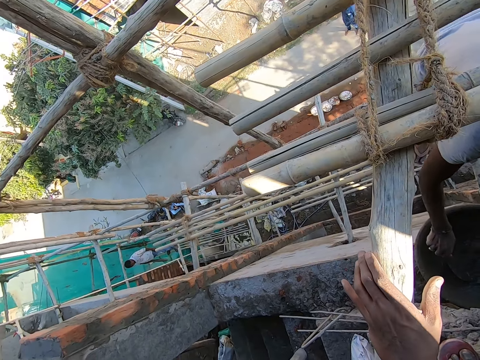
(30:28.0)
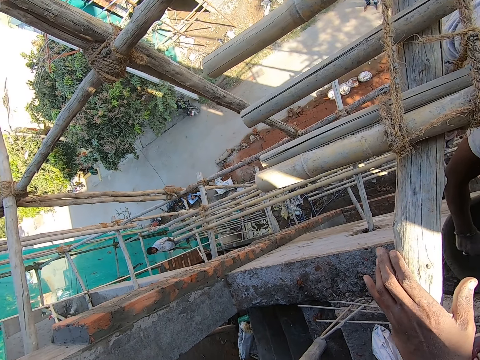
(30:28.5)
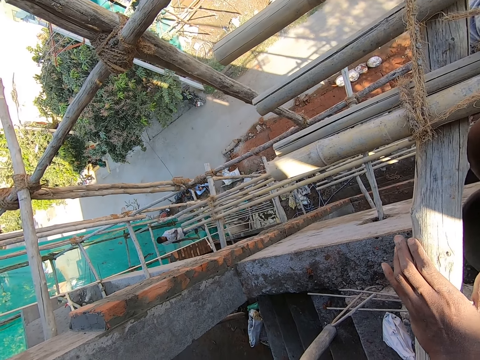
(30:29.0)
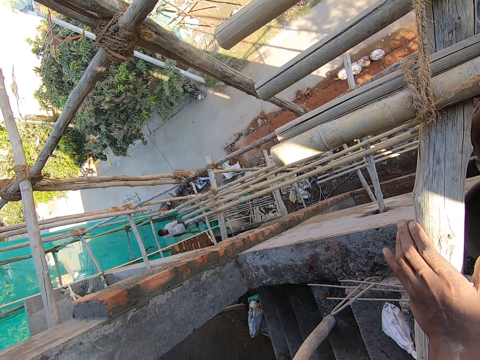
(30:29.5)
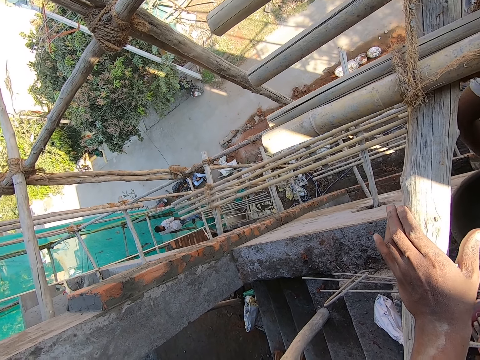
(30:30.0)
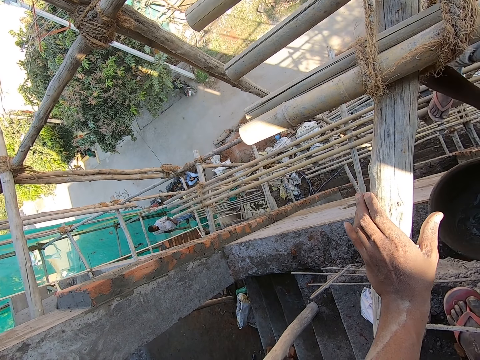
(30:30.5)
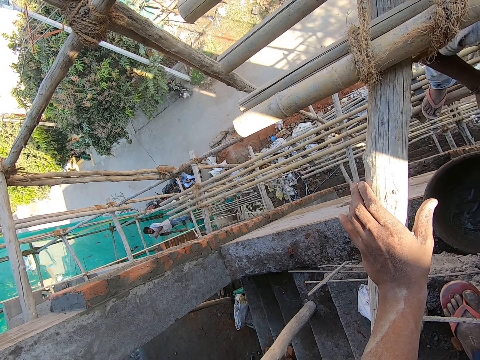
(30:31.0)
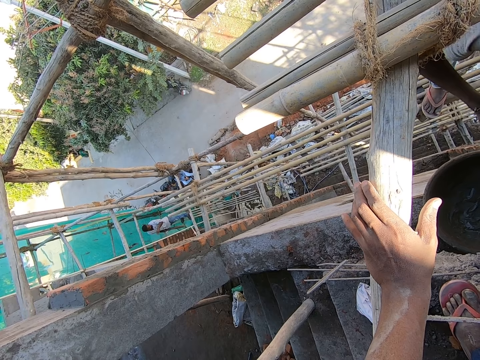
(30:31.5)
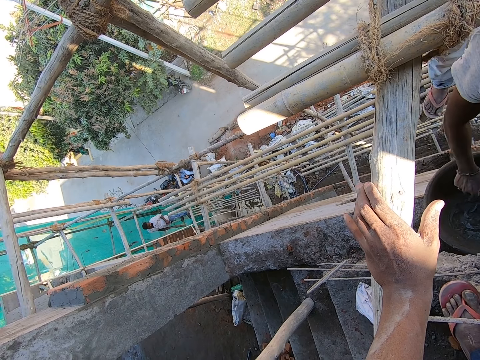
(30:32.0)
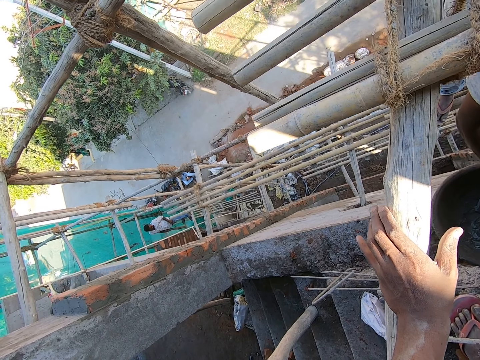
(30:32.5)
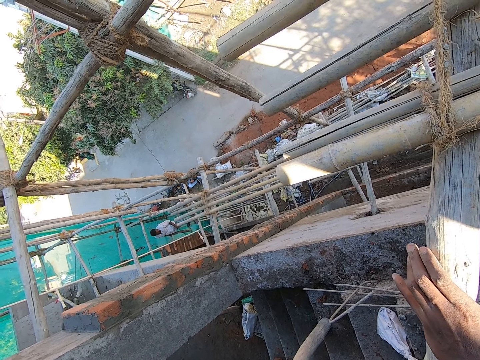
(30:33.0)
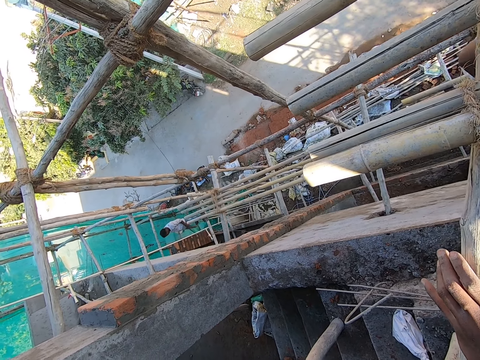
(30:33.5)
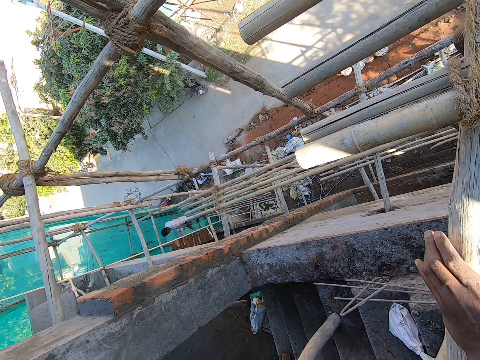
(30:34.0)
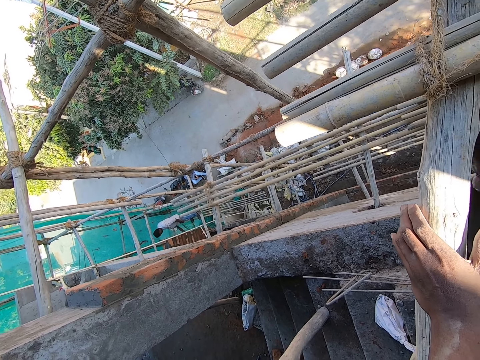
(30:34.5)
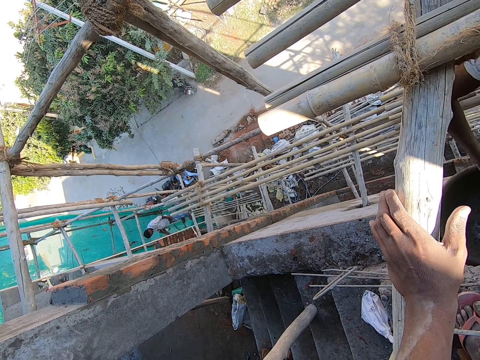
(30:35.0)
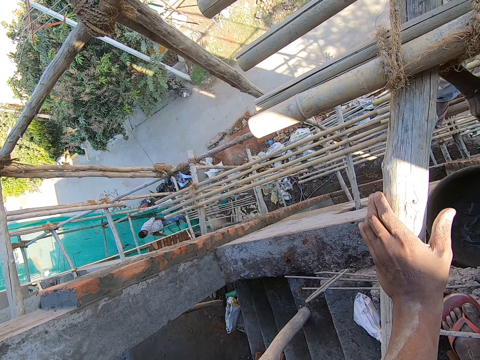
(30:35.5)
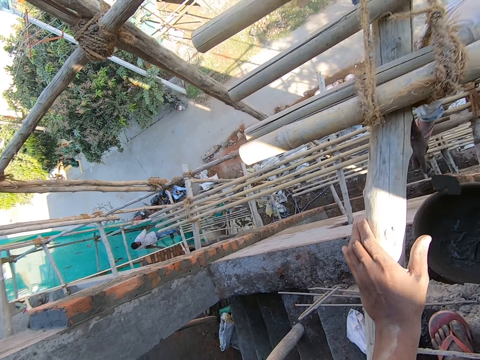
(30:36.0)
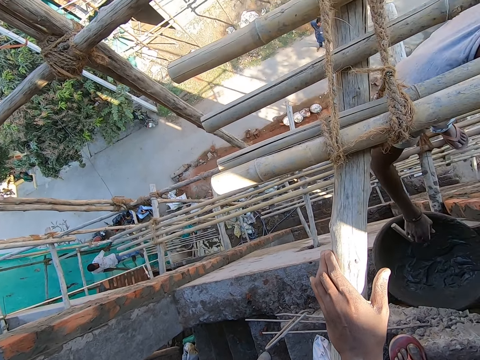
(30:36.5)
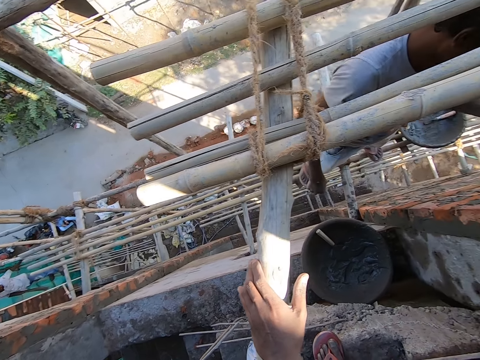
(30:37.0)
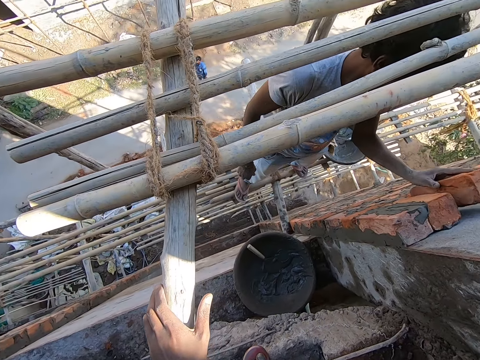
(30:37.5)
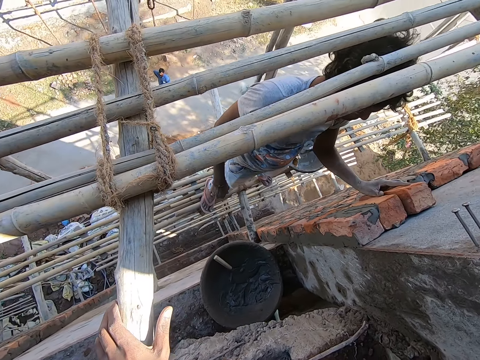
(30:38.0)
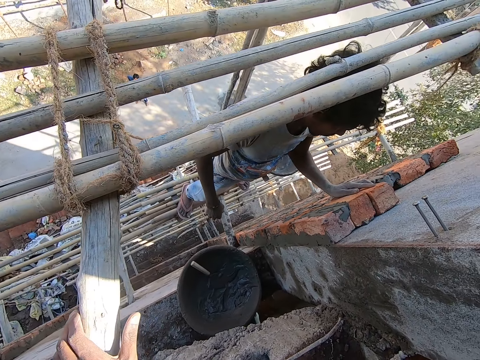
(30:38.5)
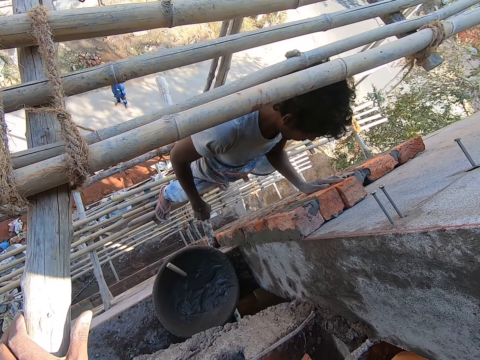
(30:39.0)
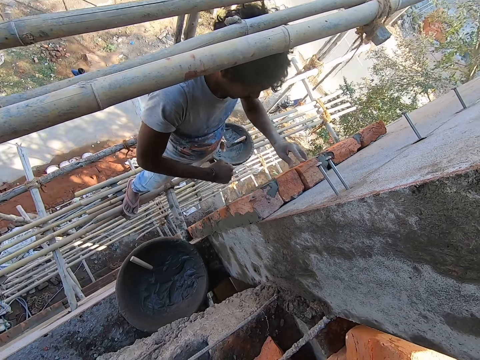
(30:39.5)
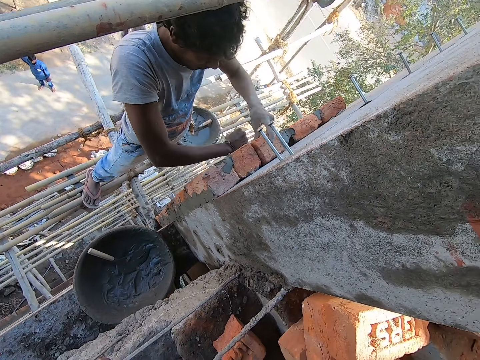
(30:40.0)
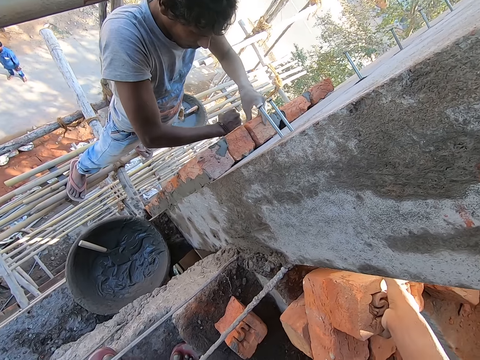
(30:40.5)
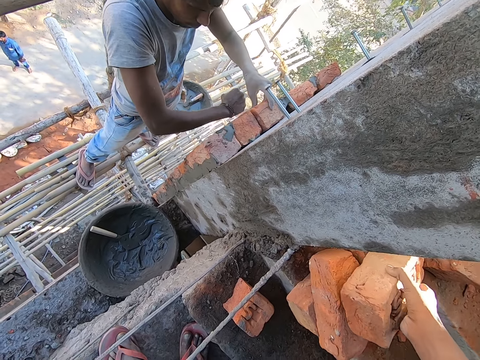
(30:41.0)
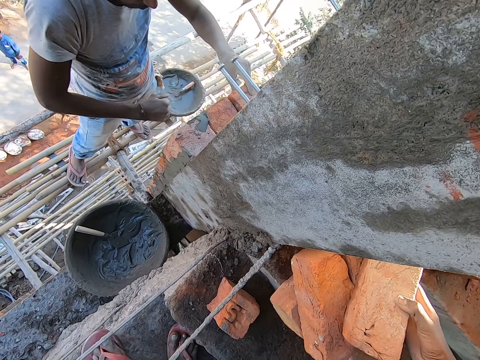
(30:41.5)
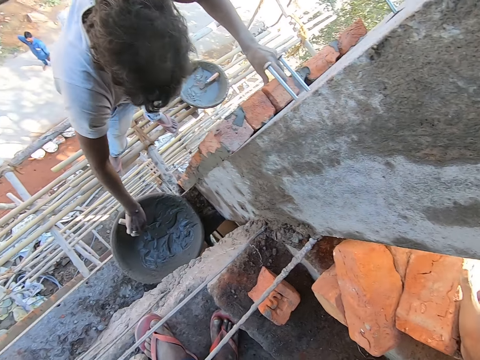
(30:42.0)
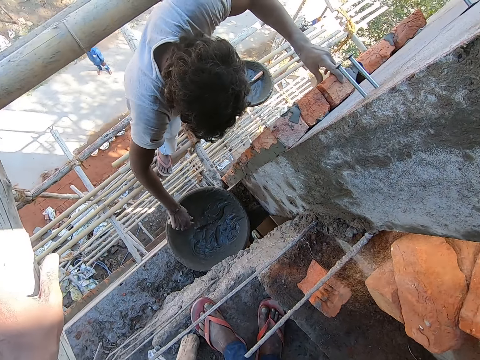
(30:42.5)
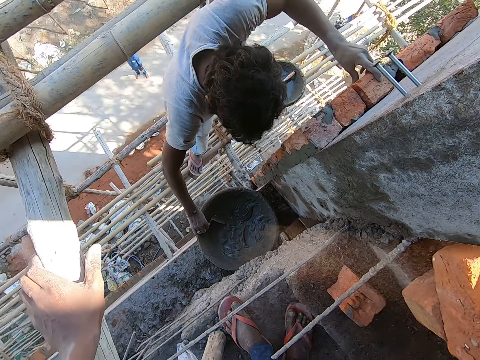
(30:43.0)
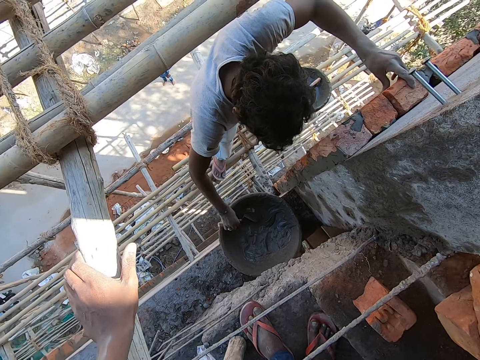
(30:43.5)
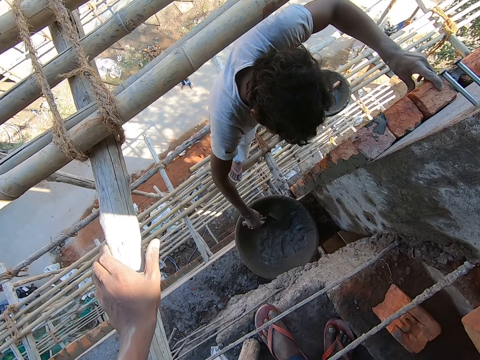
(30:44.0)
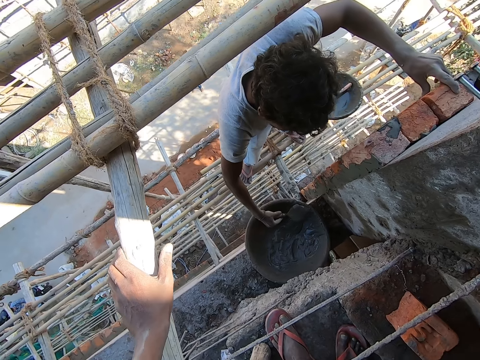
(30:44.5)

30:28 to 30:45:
The man pours the mortar on the brick with the hand trowel in his right hand. He takes mortar from the head pan with the hand trowel in his right hand. The camera wearer walks around the room. The man pours the mortar on the brick with the hand trowel in his right hand. He drops the hand trowel in the head pan with his right hand. He plasters the brick on the wall with his left hand. He puts the brick on the wall. He plasters the brick on the wall with both hands. The camera wearer picks up the brick from the bricks on the floor with his right hand. The man hits the brick. He picks the hand trowel from the head pan with his right hand. He takes mortar from the head pan with the hand trowel in his right hand.

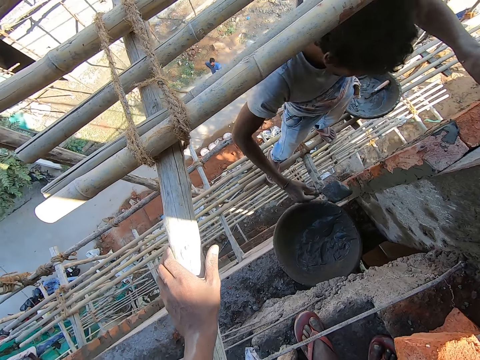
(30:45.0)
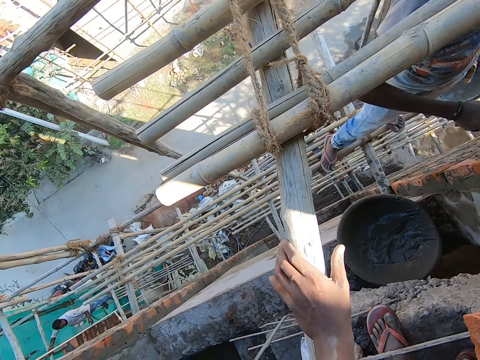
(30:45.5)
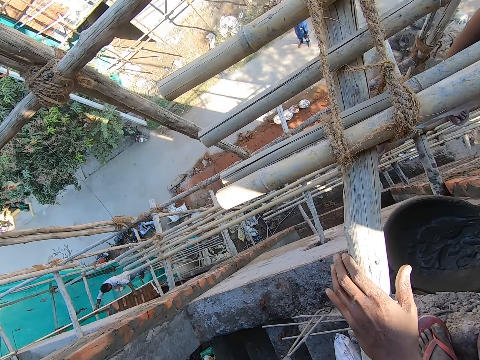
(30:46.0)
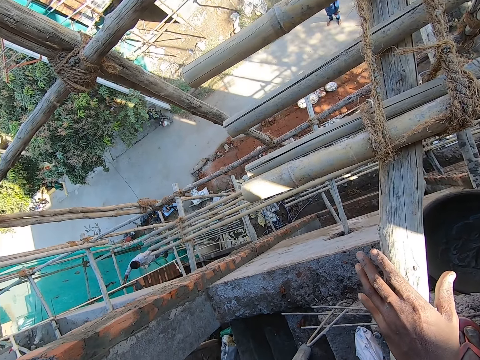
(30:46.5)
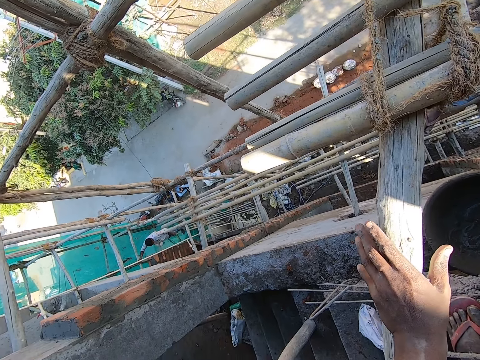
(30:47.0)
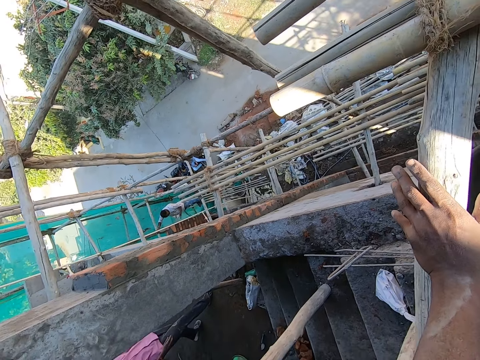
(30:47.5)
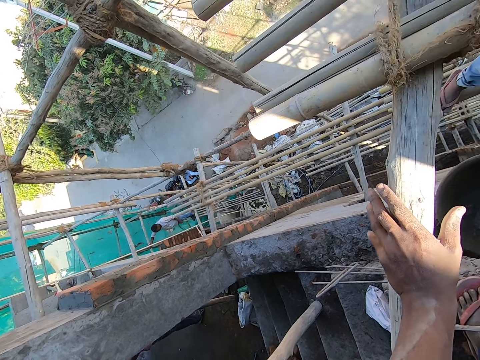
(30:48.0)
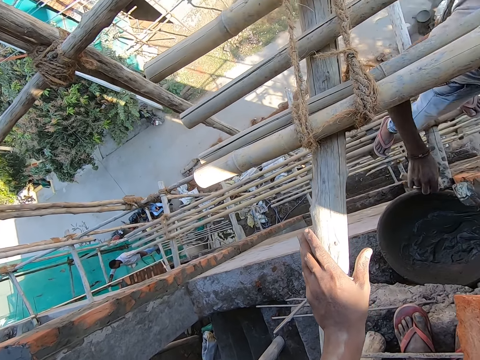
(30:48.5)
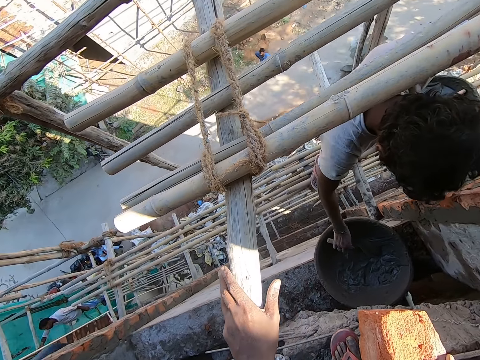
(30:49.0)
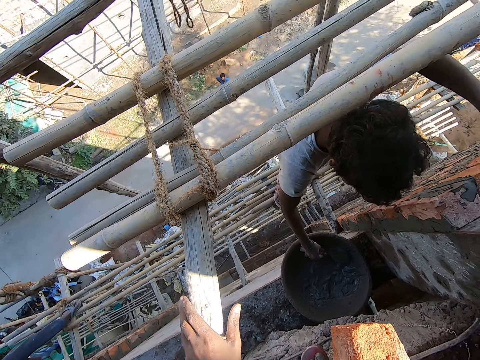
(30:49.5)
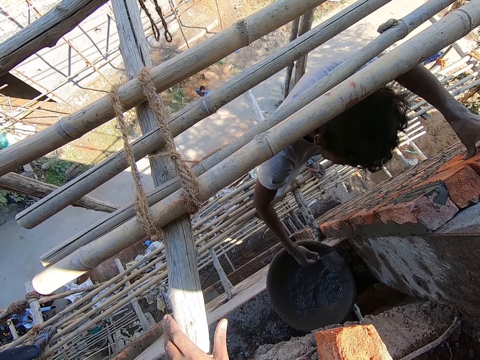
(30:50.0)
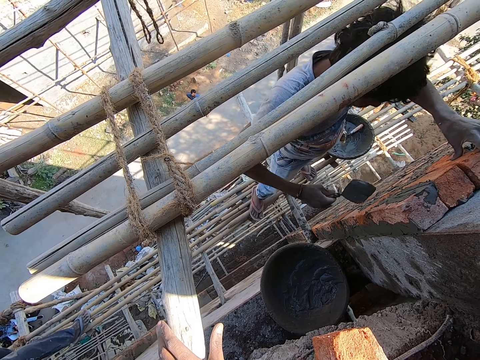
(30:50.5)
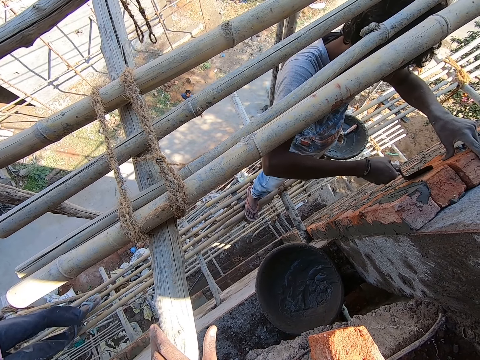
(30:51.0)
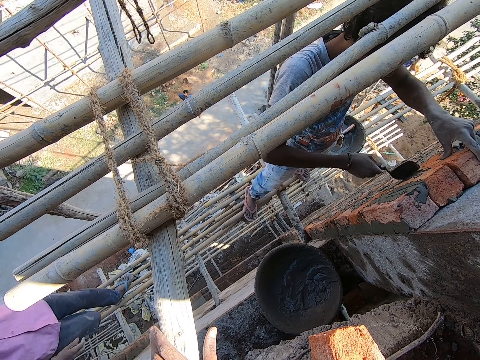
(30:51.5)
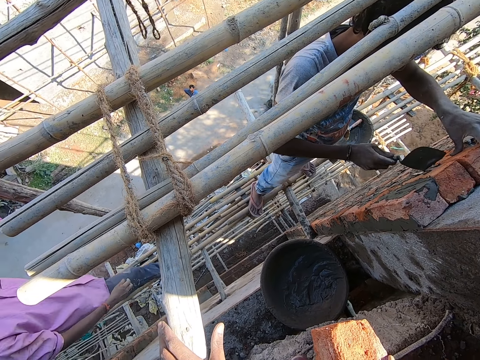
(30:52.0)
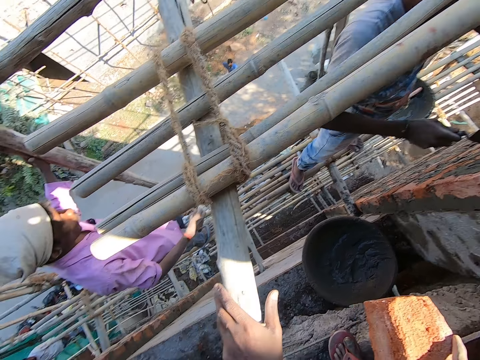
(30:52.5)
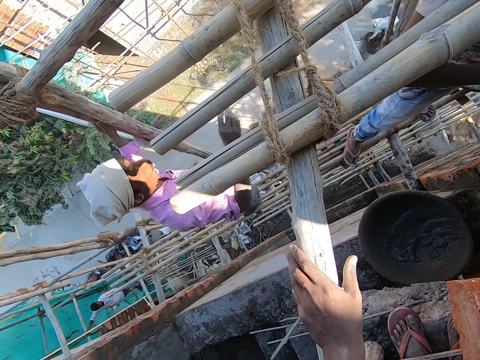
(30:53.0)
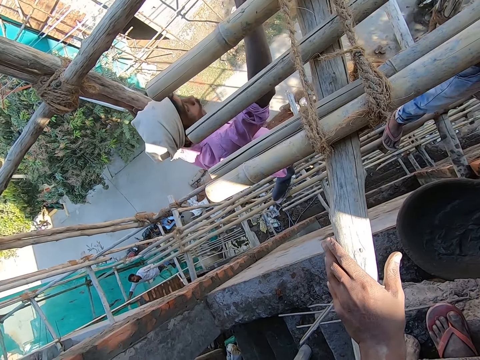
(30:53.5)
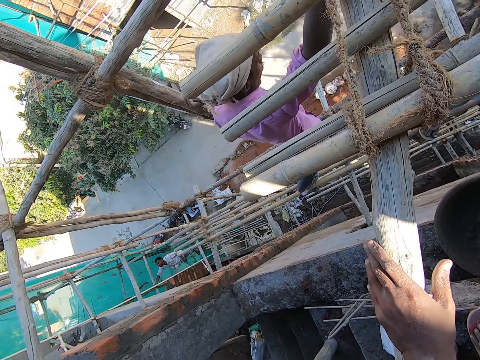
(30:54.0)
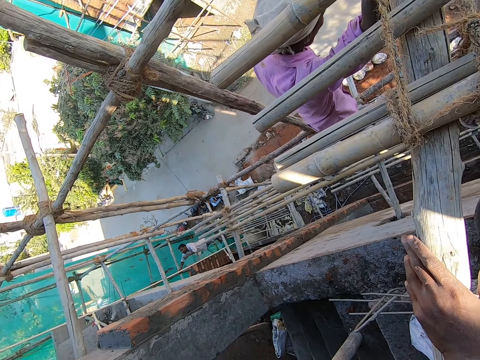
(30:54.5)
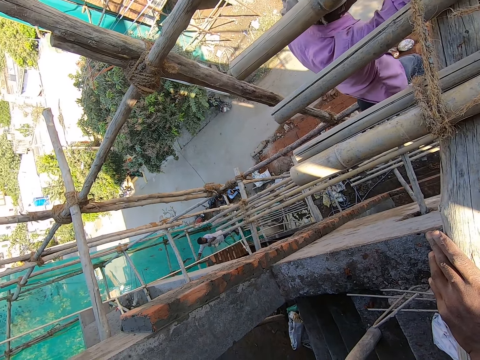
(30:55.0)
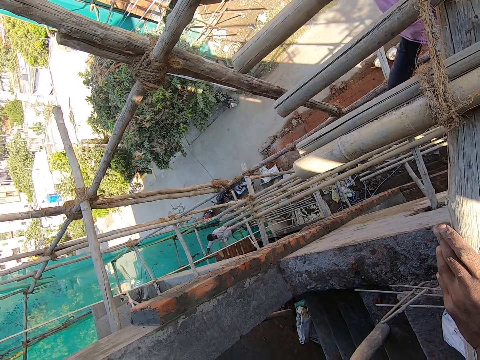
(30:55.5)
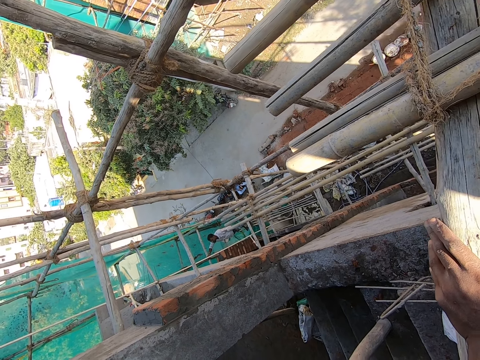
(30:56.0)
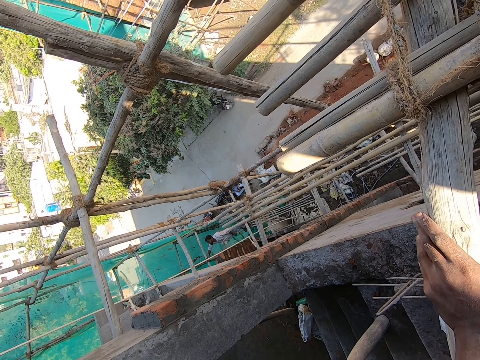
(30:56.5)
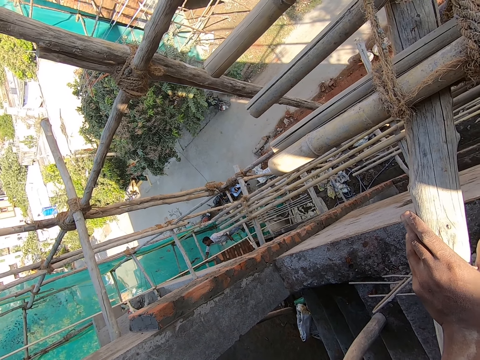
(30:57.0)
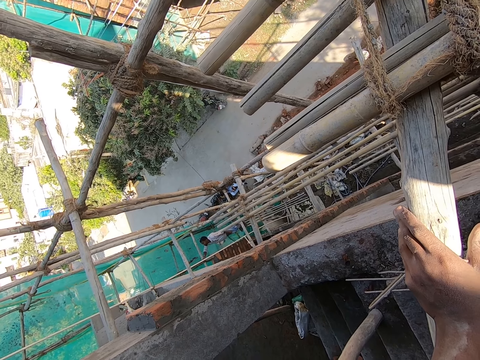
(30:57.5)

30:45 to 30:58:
The man plasters the mortar on the brick with the hand trowel in his right hand. The camera wearer walks around the room. The man takes mortar from the head pan with the hand trowel in his right hand. He plasters the mortar on the brick with the hand trowel in his right hand. Another man walks past the camera wearer. The first man levels the concrete. The camera wearer walks around the room.
